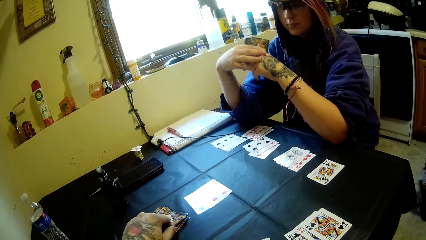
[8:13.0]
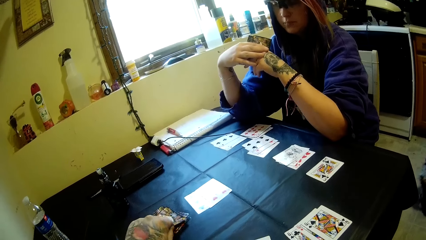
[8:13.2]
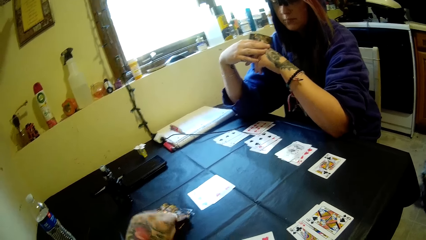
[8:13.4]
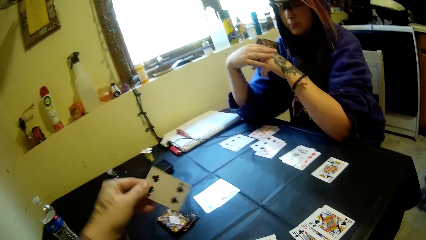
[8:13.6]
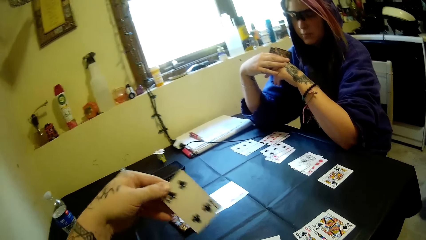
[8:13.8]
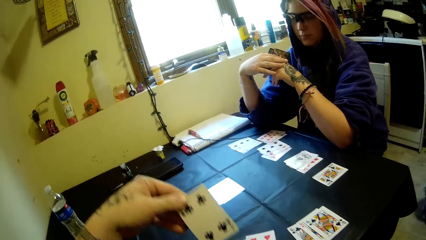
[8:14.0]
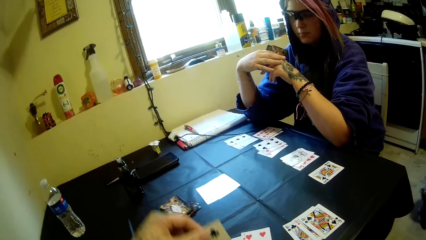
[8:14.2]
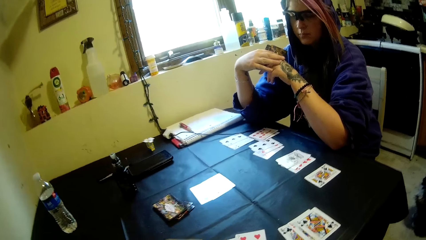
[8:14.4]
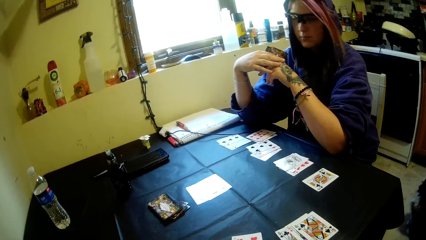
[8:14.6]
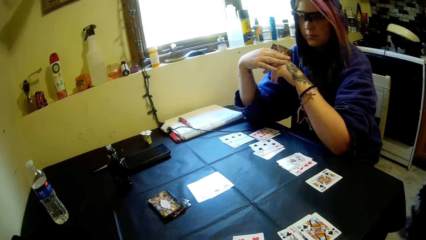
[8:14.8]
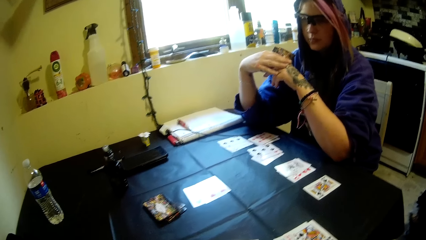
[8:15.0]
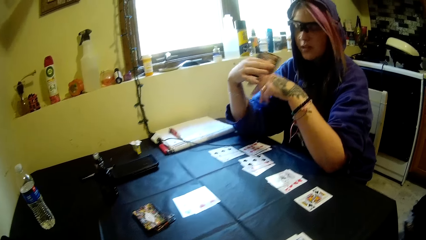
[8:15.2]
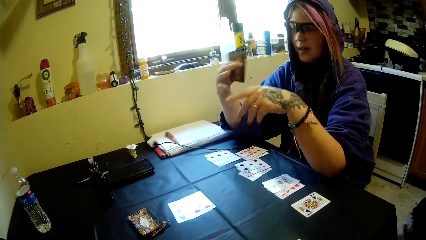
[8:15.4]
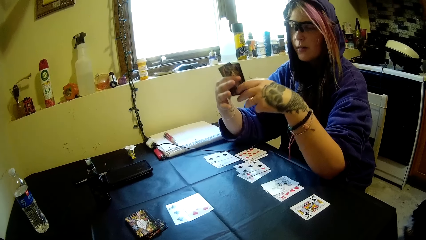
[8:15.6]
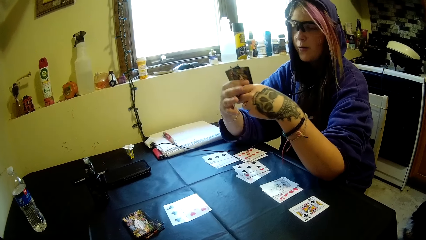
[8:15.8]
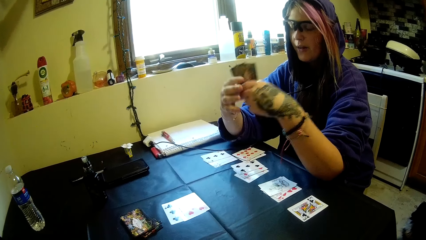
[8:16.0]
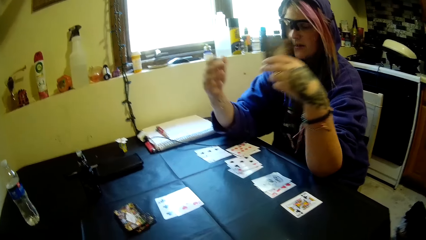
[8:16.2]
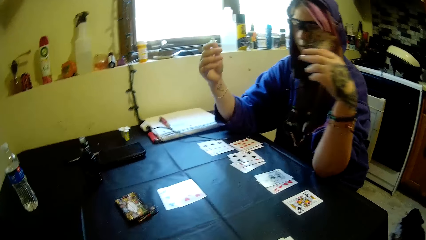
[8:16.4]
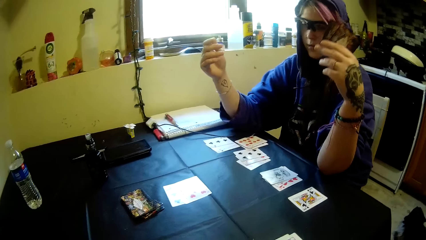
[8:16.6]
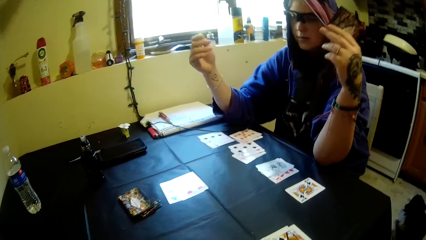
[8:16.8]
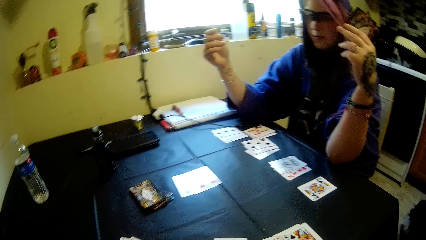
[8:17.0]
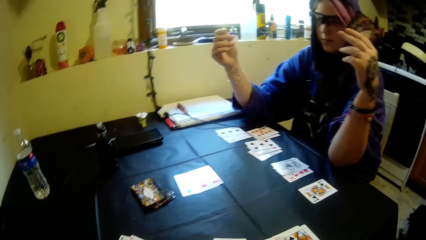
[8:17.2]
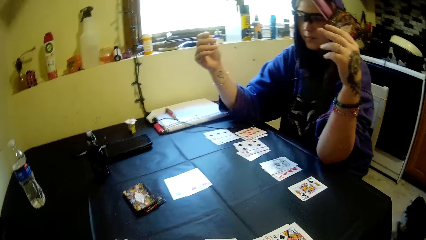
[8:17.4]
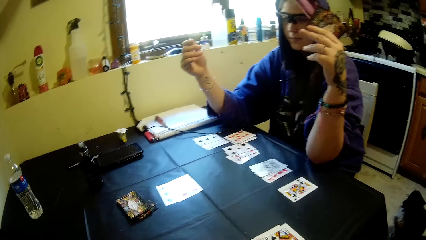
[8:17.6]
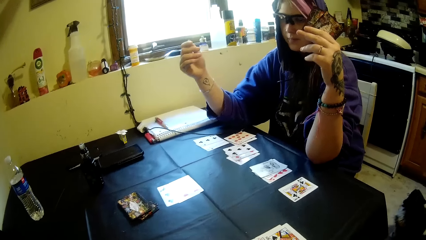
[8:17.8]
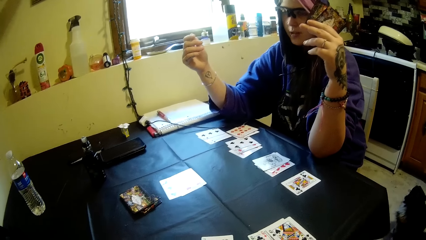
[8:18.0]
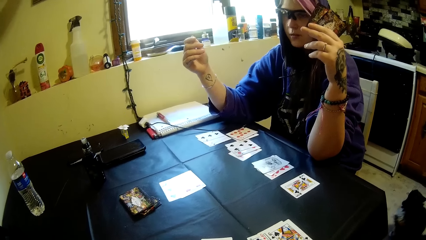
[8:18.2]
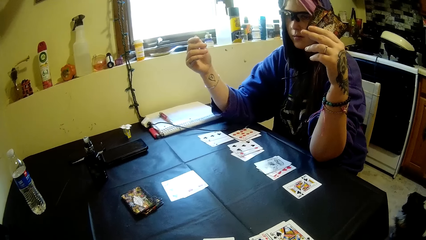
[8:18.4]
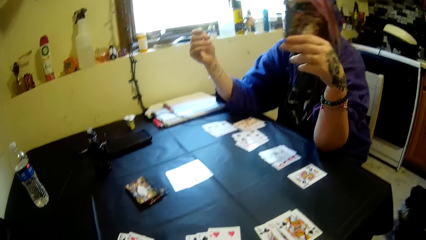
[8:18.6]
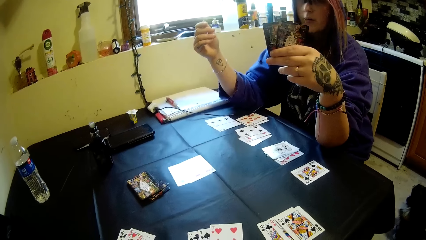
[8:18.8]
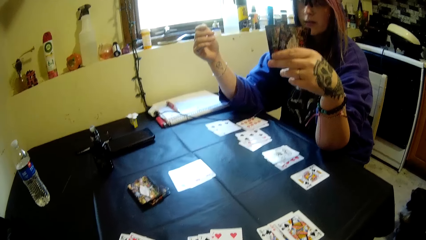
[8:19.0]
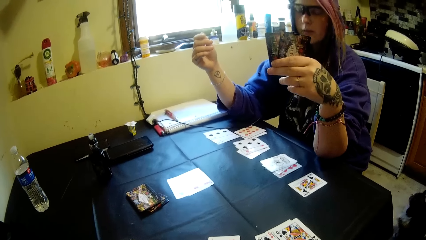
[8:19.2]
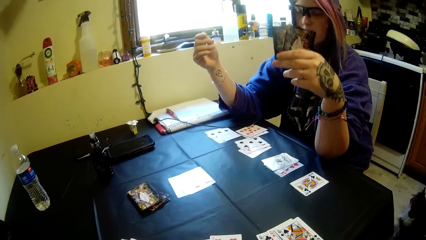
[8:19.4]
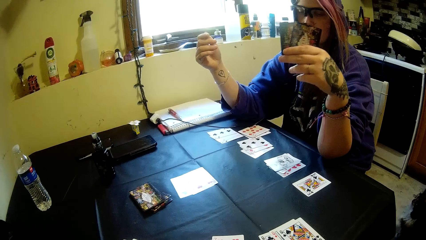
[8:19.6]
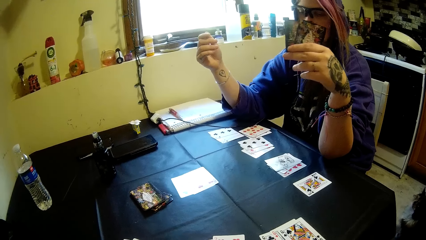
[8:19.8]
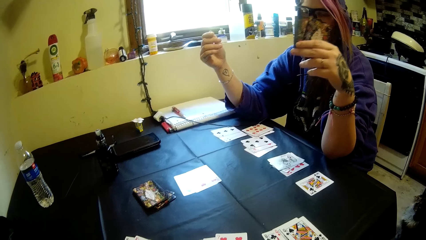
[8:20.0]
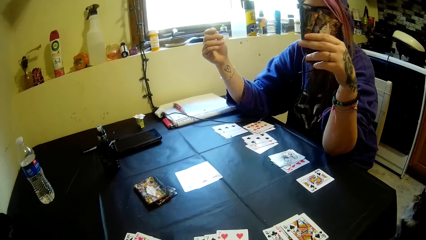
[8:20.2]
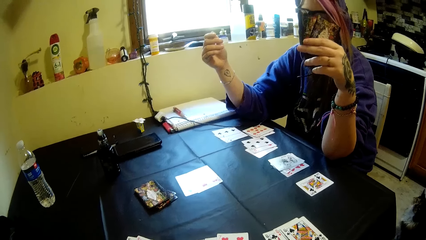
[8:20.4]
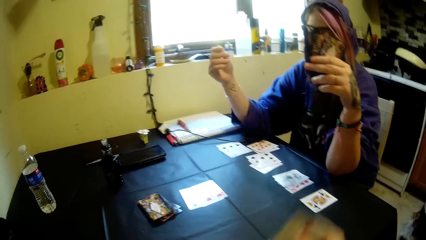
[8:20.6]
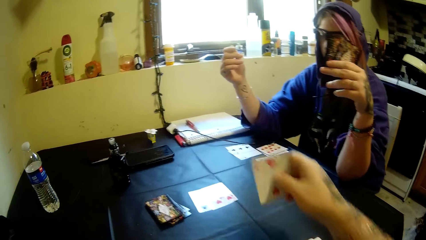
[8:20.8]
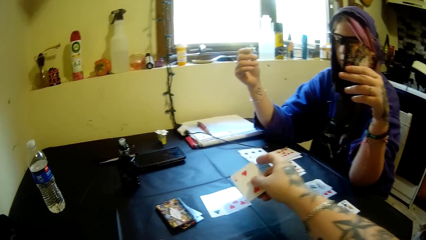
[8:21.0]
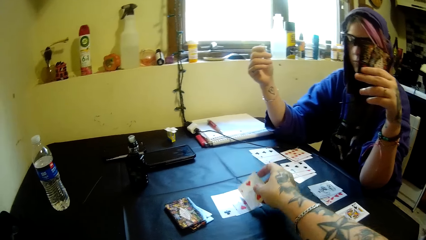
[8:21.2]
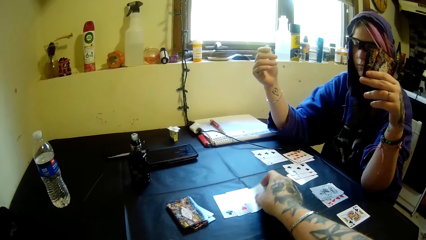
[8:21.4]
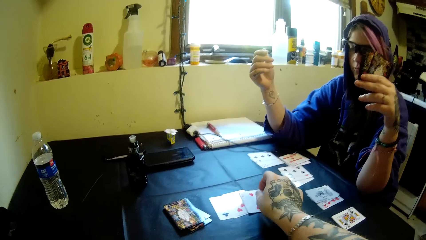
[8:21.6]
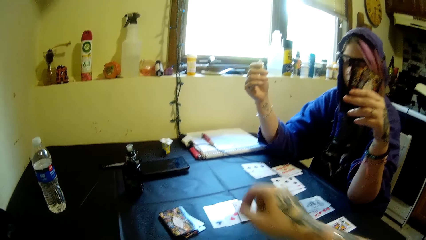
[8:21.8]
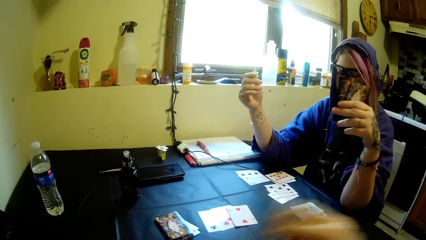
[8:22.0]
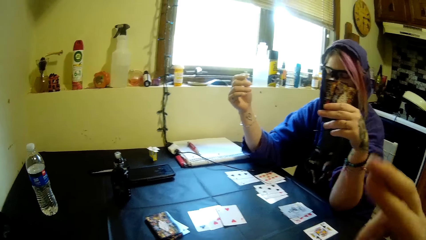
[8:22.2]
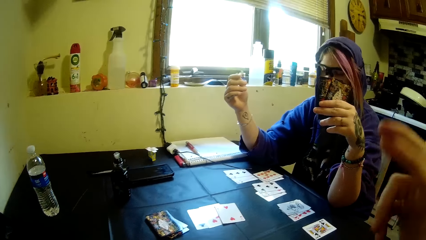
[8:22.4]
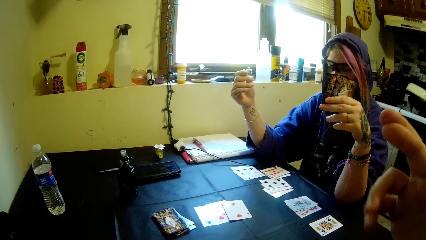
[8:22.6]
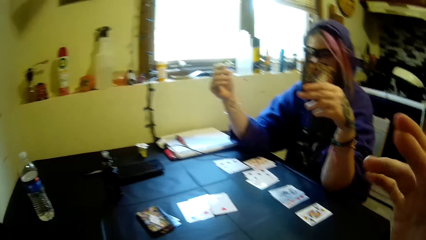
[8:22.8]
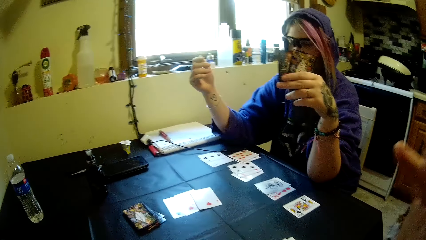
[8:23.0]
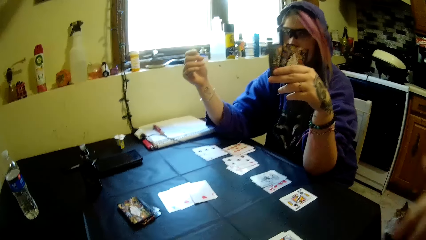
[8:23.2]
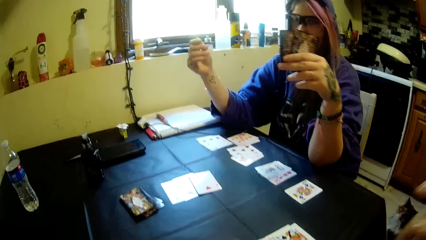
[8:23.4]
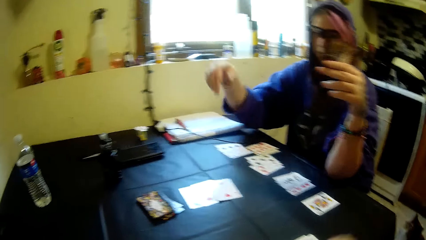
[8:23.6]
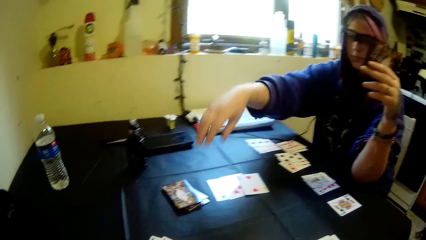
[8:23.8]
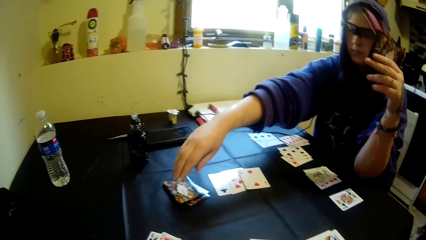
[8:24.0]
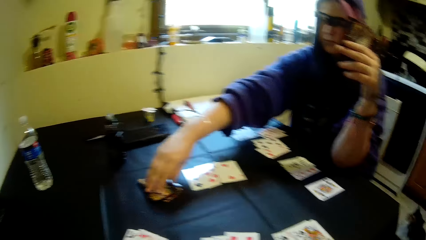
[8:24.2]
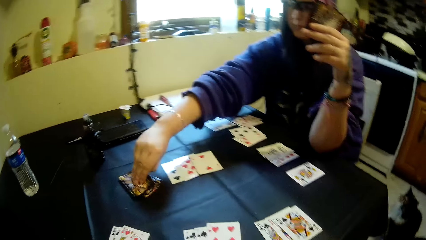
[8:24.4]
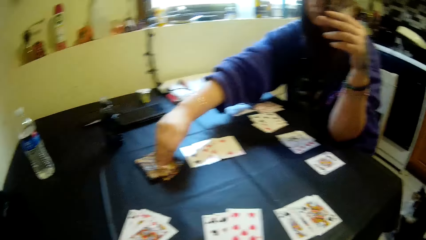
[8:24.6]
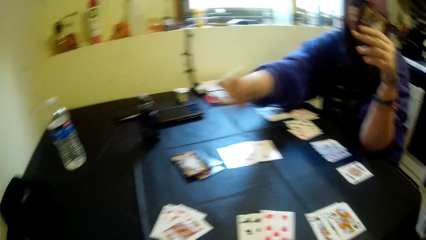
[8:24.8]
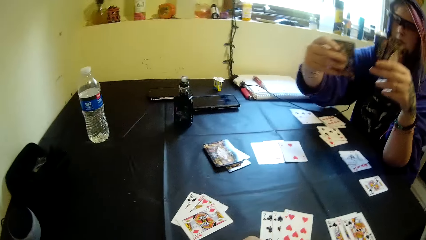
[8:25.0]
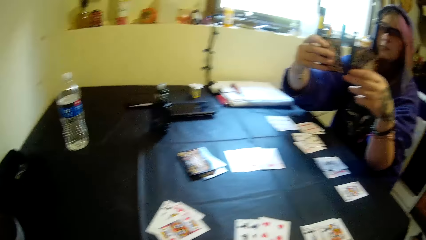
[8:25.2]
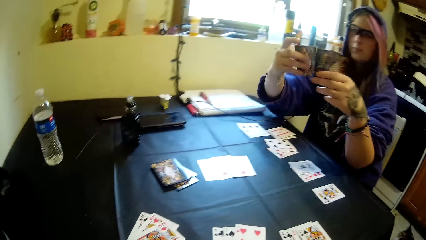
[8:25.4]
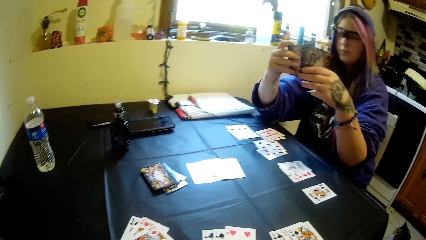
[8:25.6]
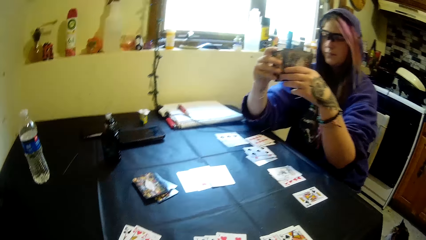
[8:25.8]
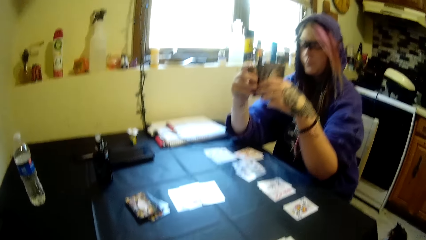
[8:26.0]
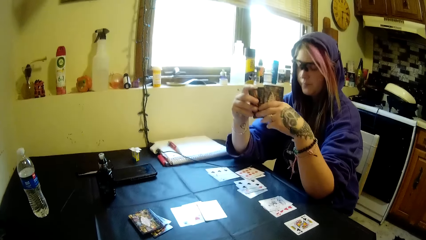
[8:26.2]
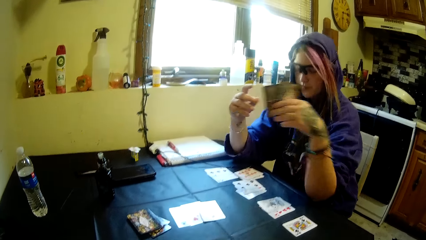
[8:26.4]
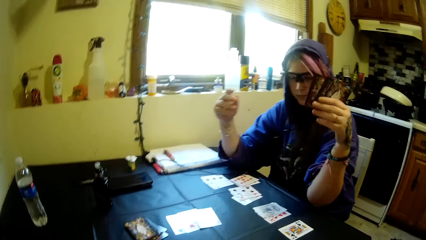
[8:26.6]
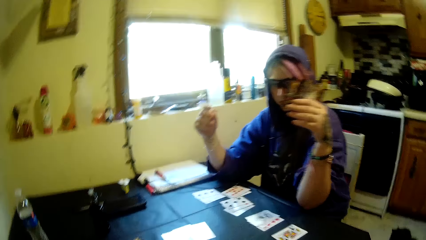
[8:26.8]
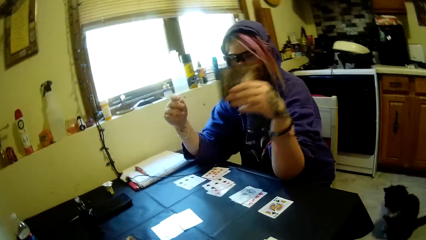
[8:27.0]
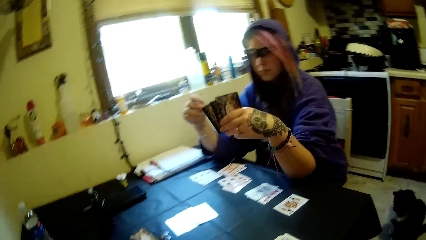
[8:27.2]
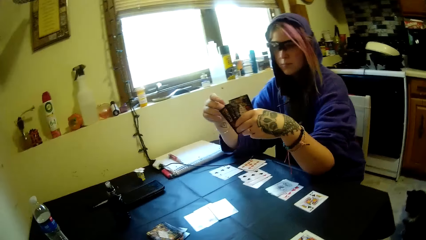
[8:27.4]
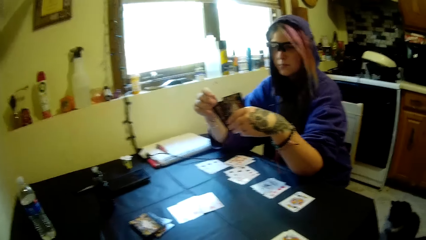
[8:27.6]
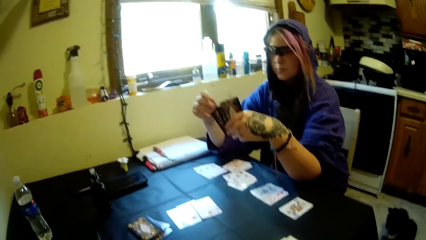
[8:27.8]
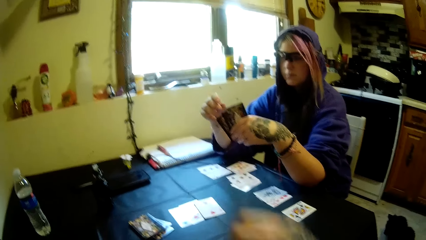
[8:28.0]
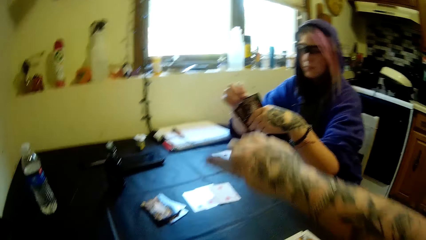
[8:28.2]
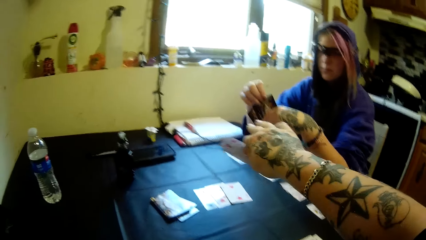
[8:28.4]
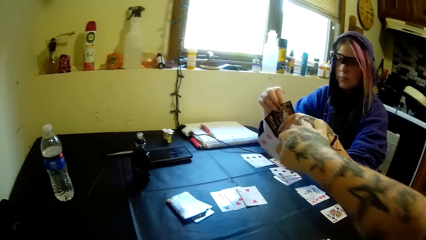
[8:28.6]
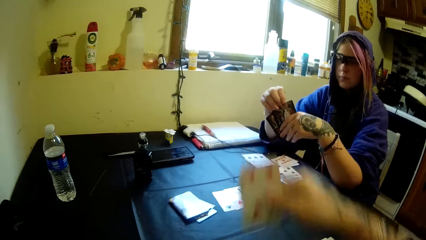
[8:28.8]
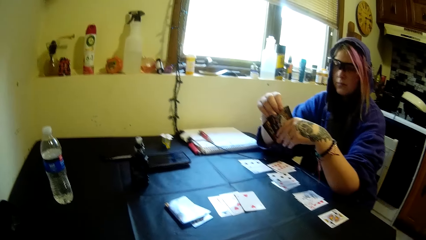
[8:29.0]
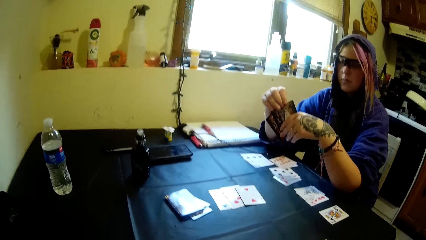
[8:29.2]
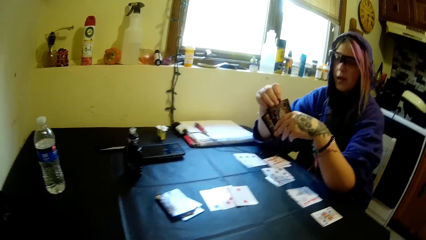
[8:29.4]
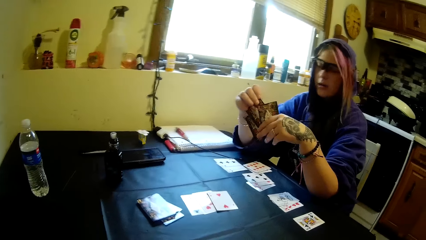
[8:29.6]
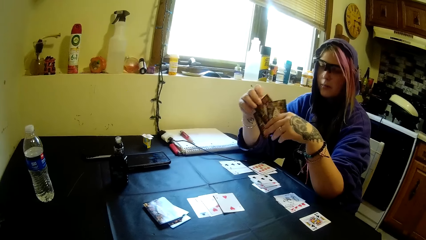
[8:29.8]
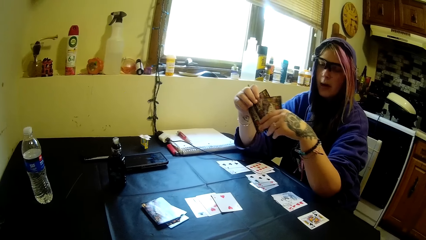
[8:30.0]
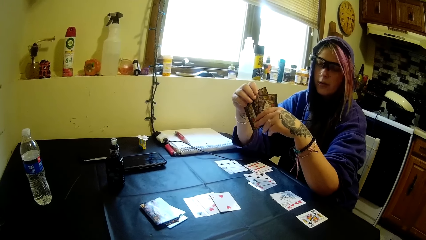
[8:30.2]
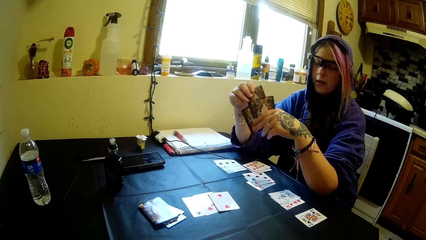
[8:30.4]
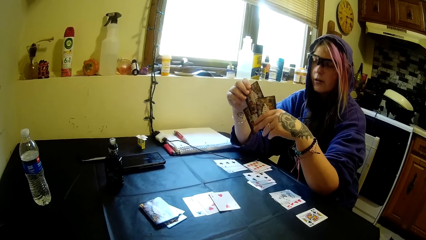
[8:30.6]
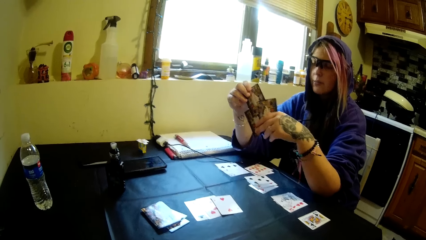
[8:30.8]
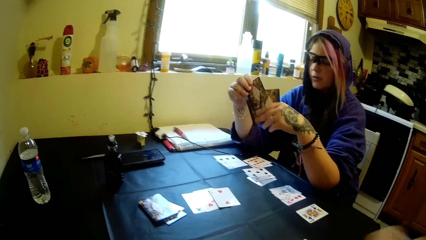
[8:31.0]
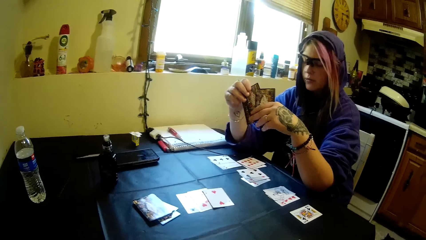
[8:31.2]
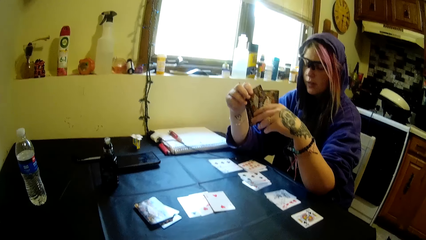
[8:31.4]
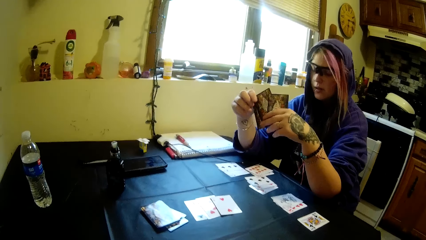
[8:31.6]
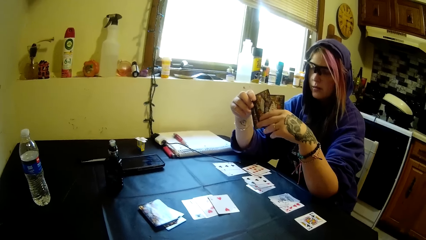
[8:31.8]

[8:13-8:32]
The camera wearer picks a card from the table and drops a card on the table. A woman holds the cards. The camera wearer makes hand gestures. The woman picks a card from the table. The camera wearer makes hand gestures.
